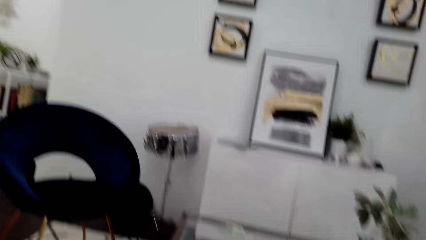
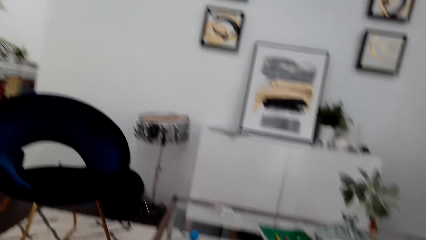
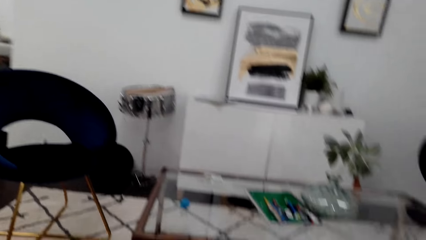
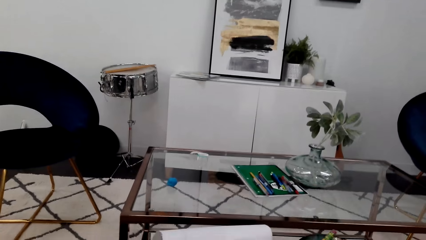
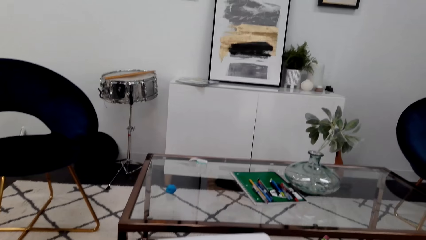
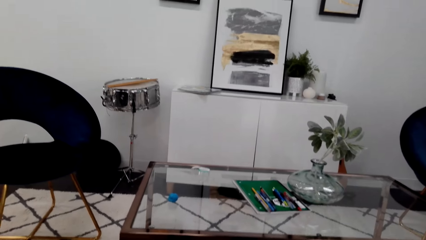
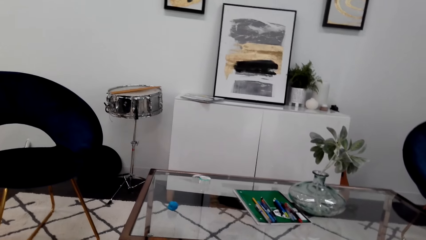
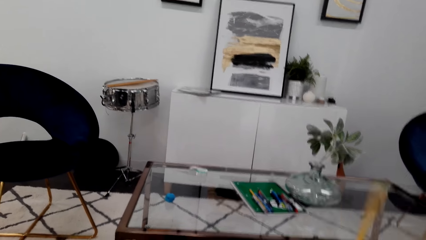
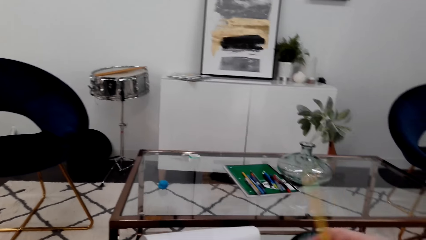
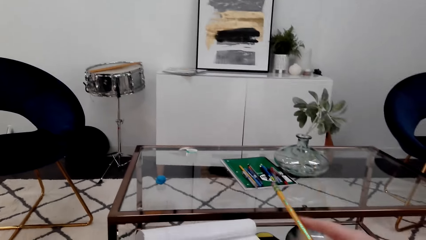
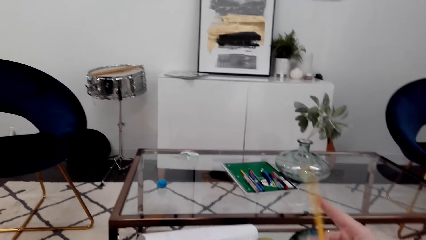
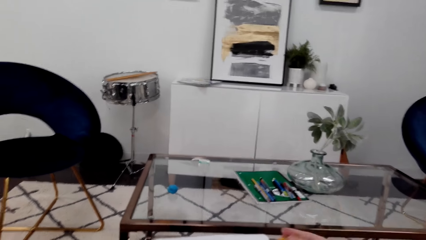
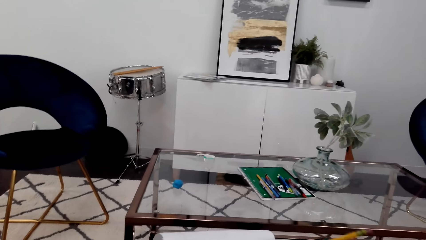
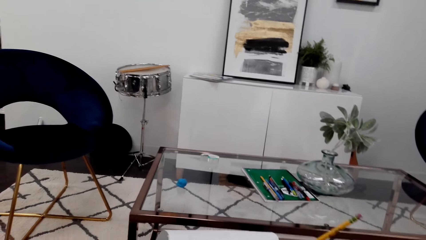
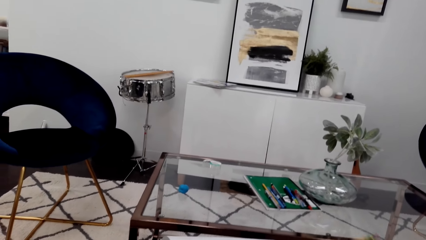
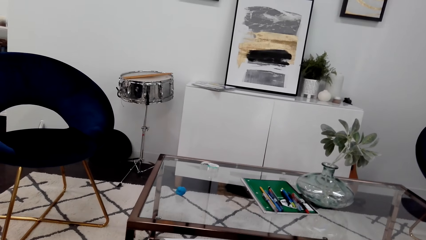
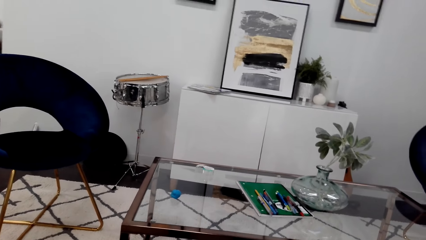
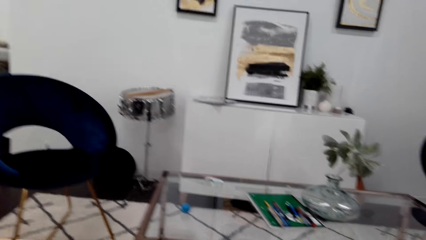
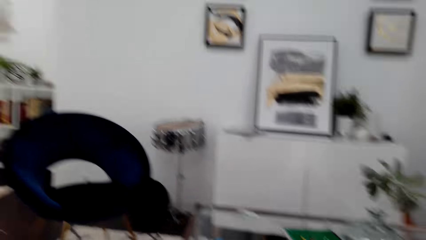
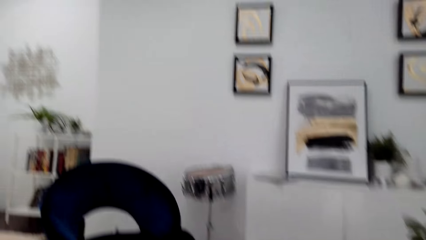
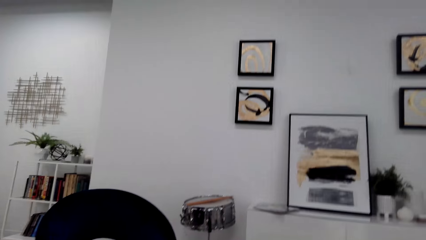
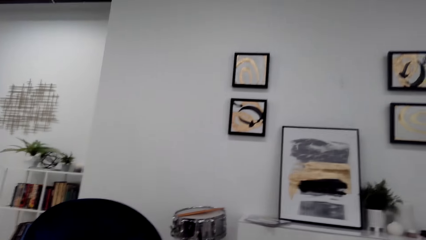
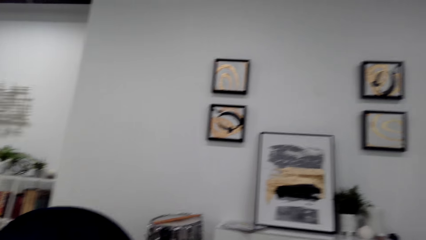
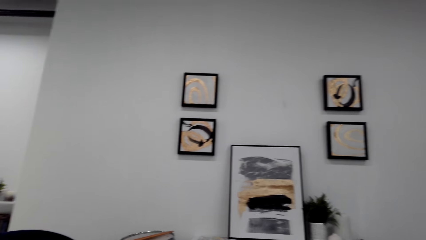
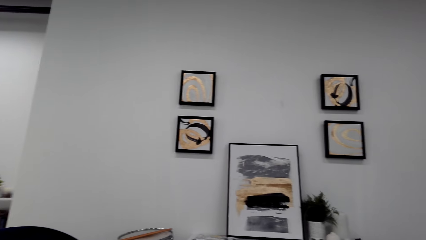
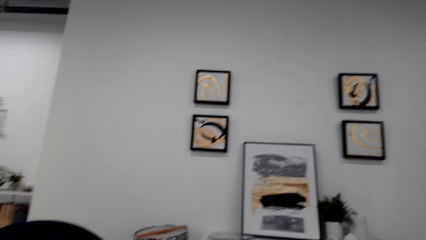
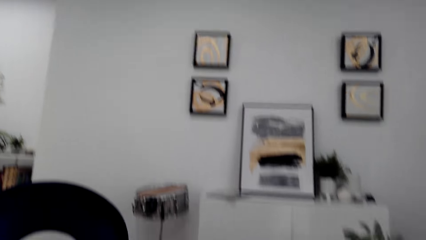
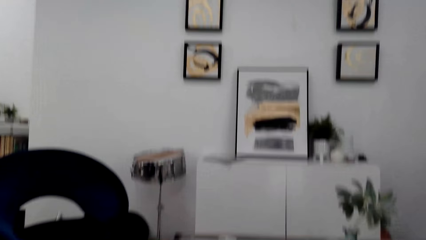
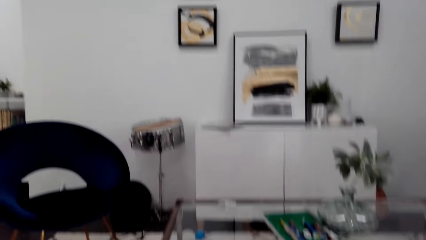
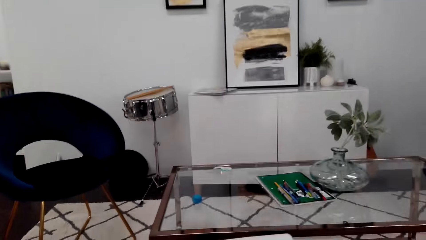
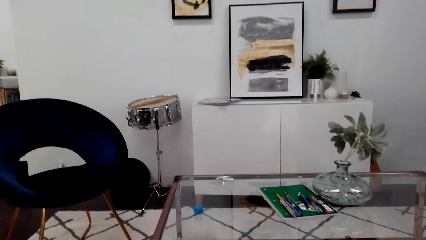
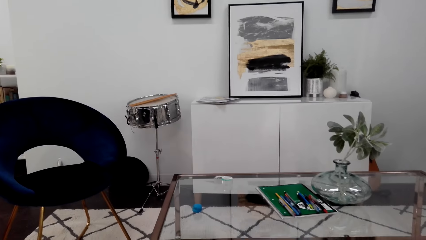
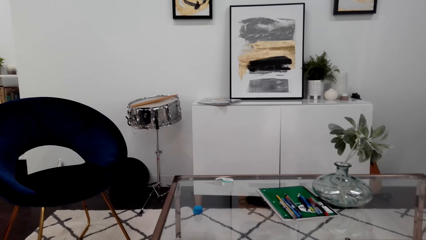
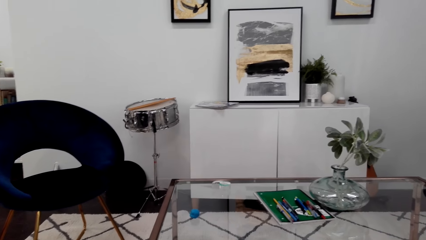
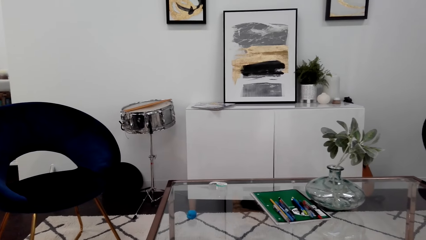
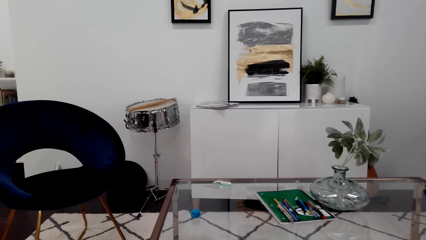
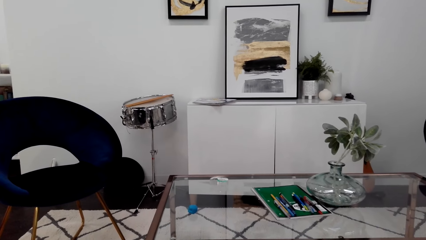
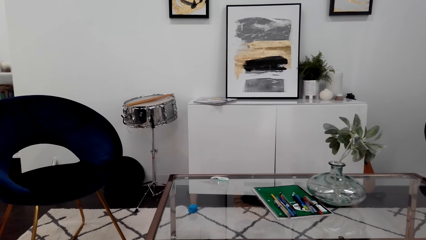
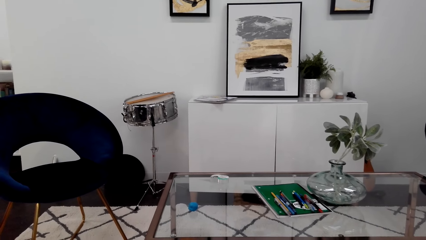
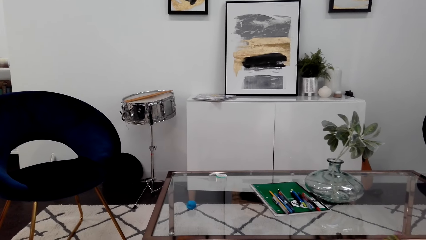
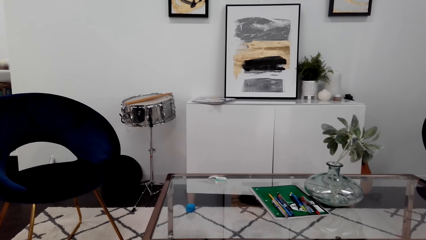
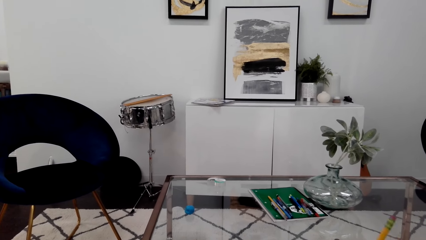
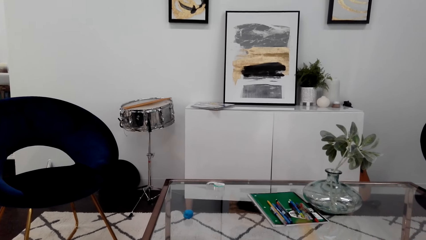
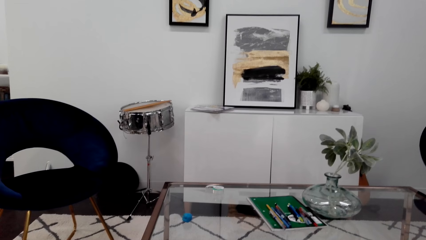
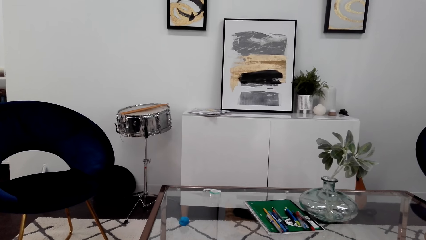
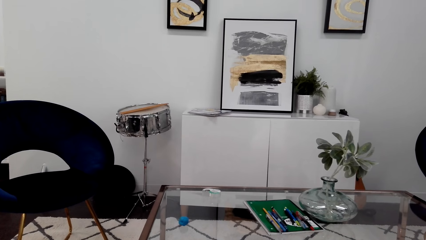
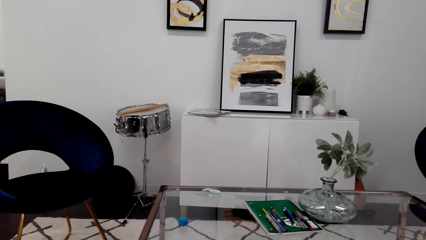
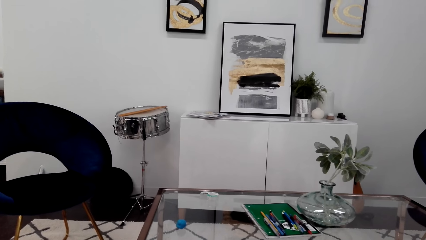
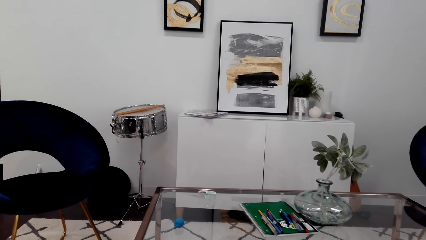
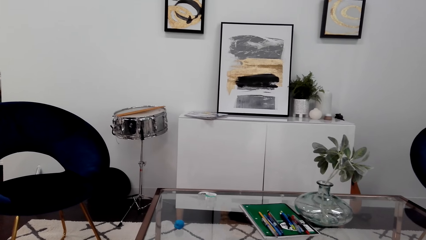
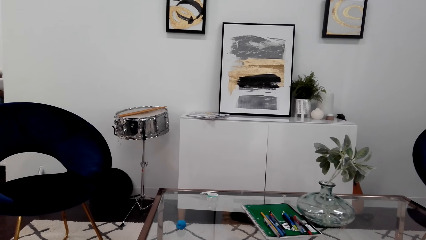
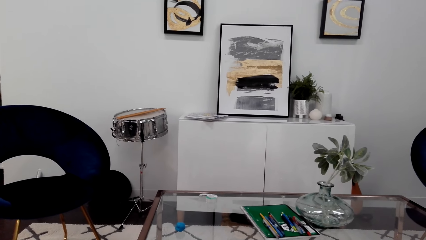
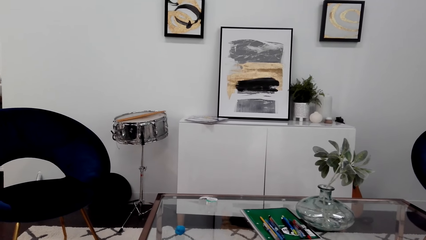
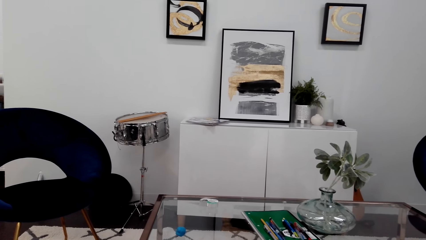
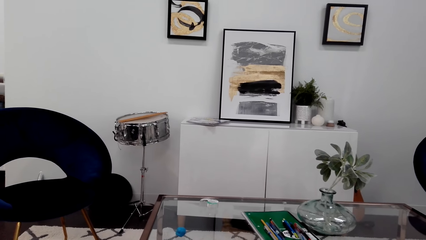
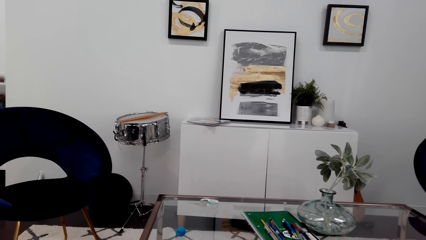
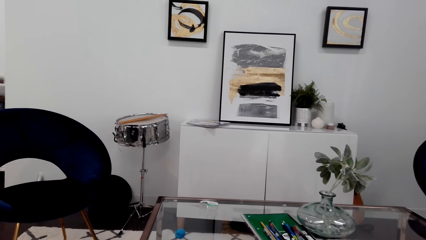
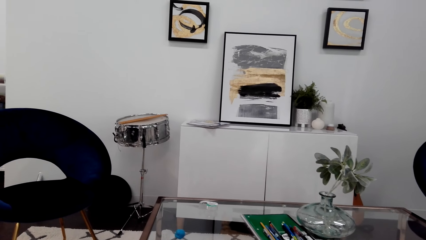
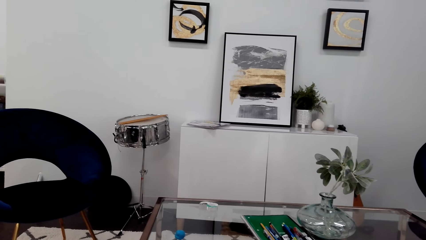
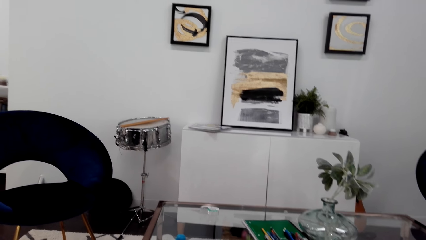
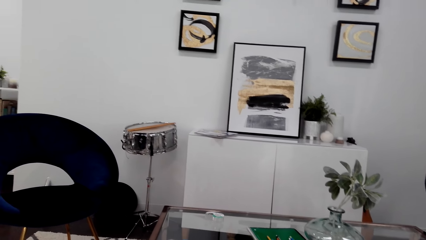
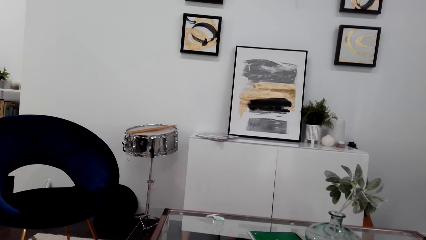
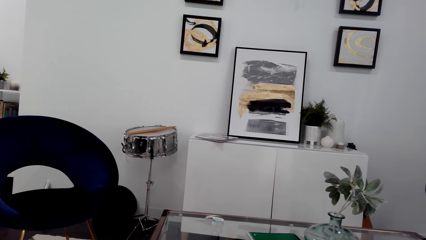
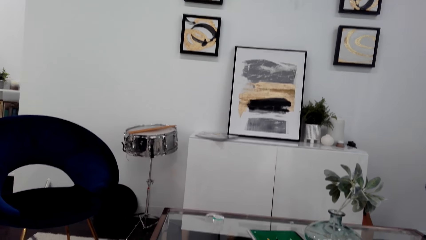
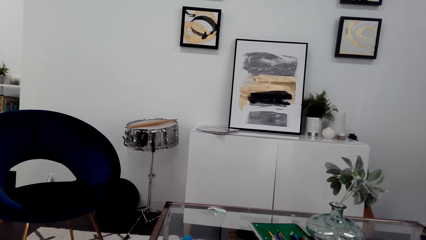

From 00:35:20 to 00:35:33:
The camera wearer draws on a notebook. They look up. They look at the drawing.

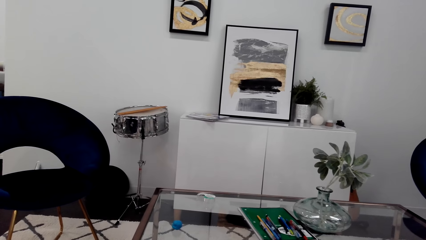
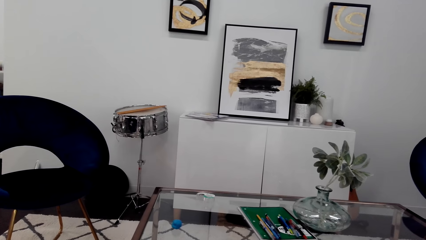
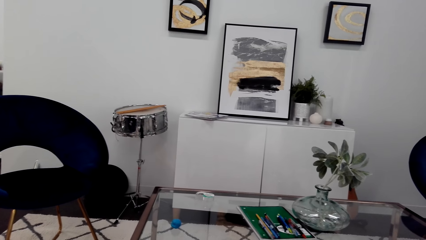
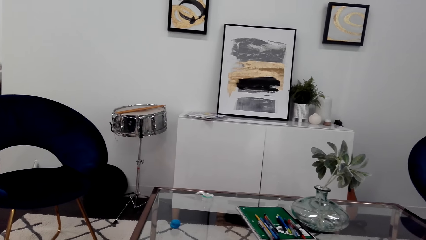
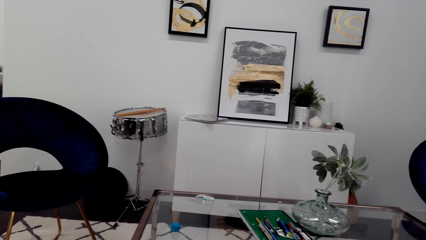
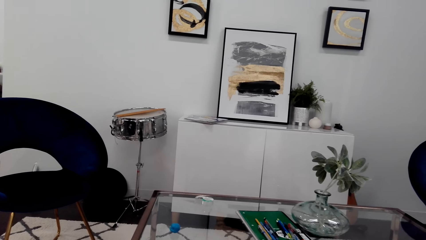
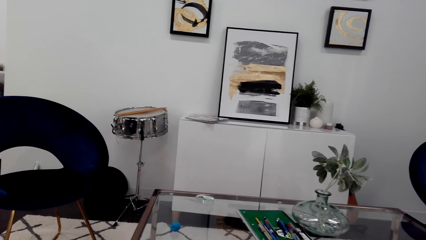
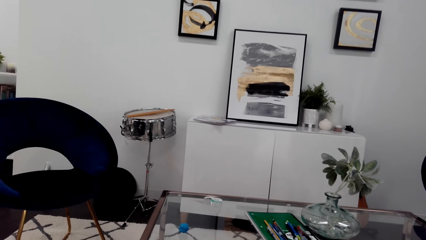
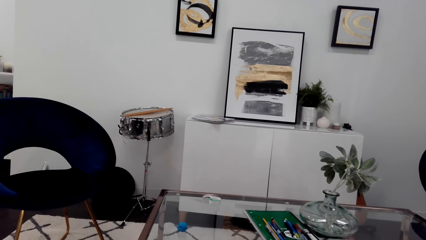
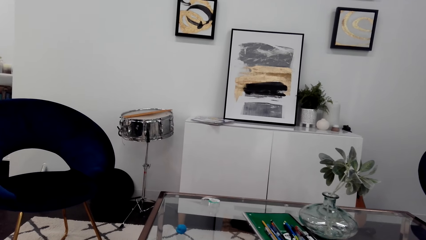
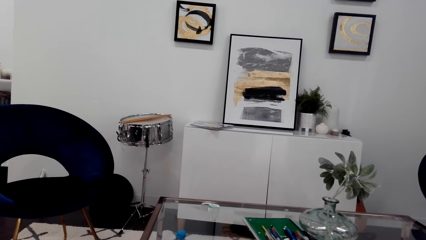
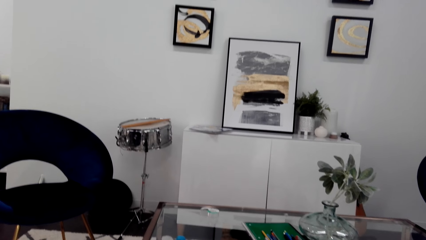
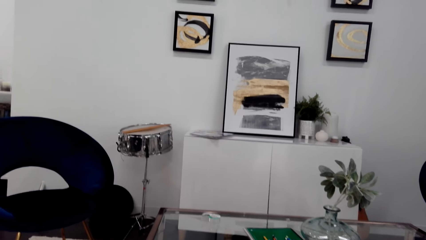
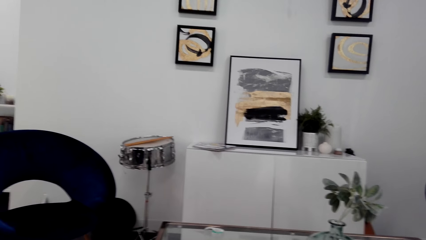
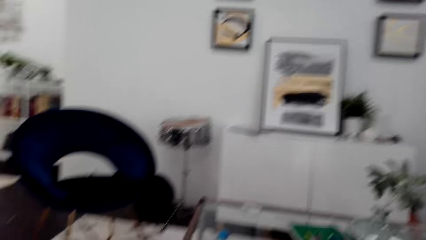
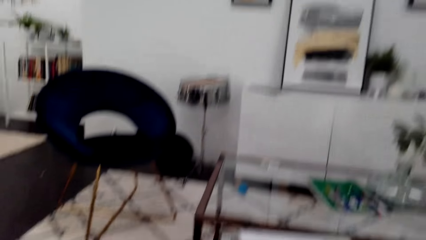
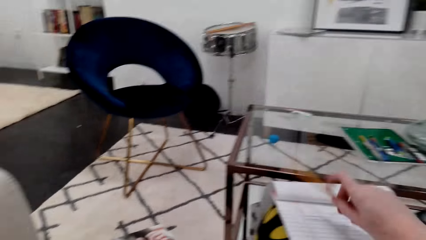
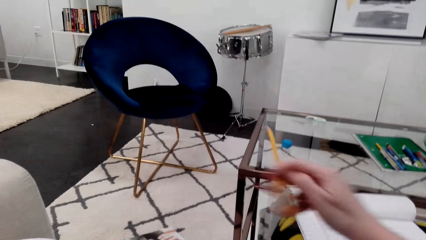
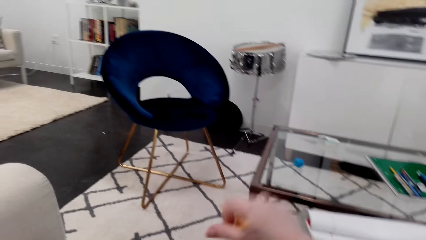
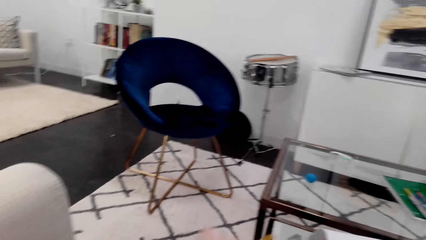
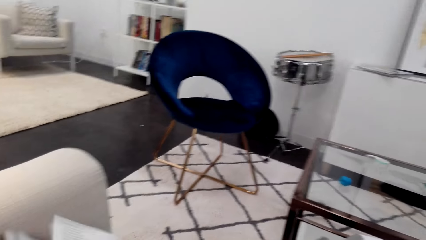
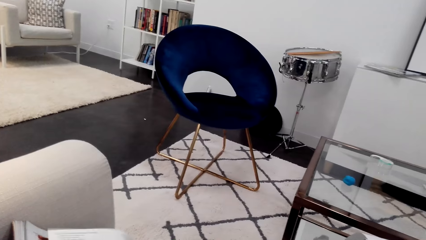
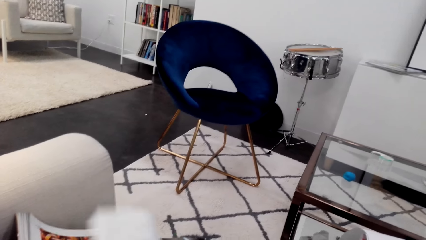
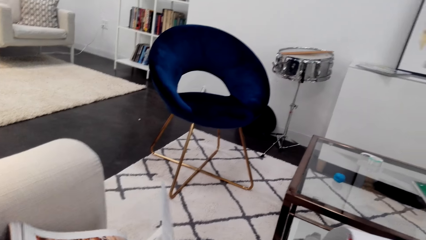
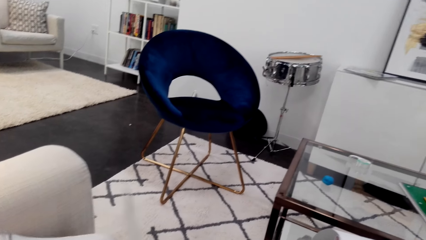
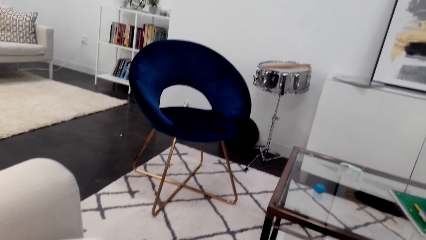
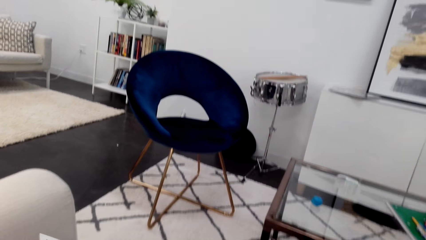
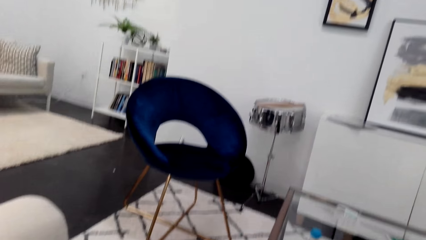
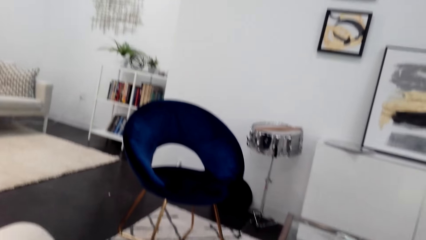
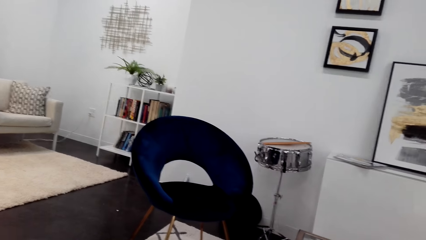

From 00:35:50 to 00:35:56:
The camera wearer erases the drawing. They wipe rubber dust off the notebook. They flip pages.
